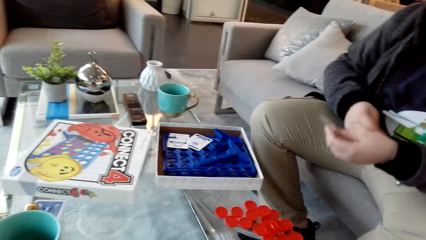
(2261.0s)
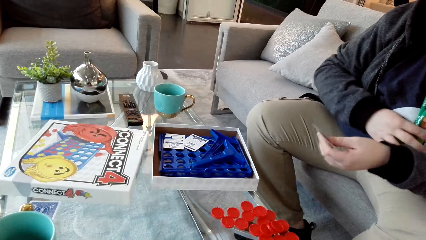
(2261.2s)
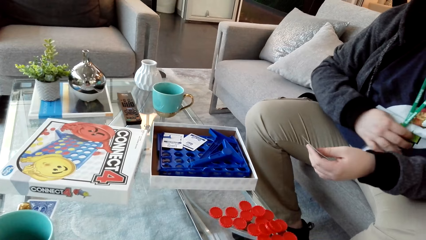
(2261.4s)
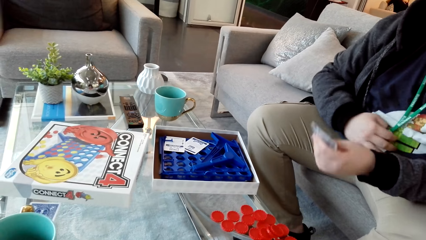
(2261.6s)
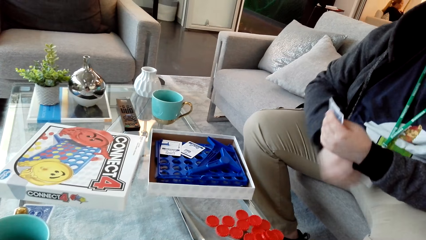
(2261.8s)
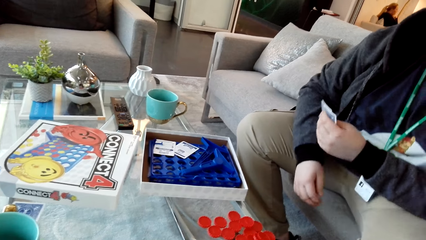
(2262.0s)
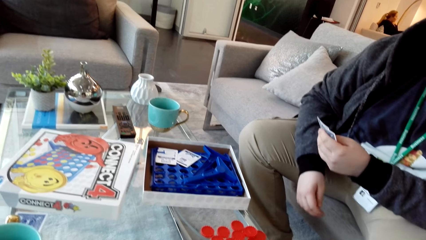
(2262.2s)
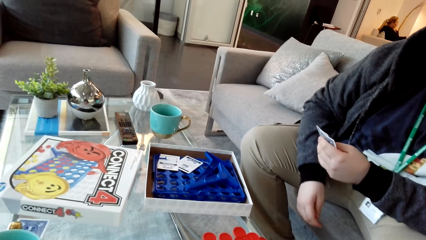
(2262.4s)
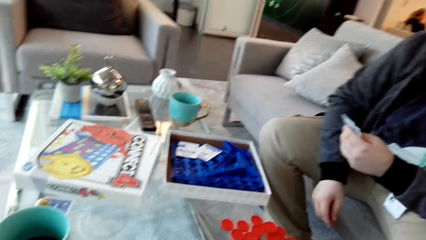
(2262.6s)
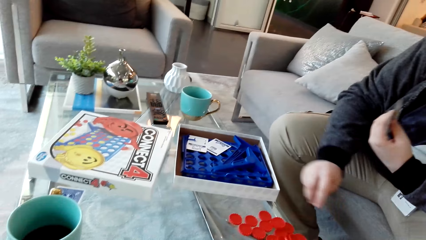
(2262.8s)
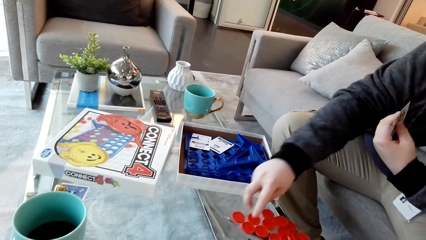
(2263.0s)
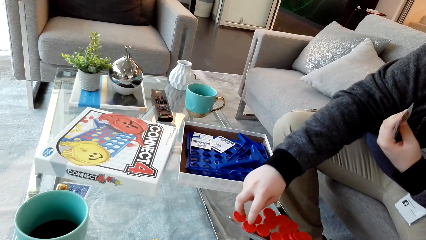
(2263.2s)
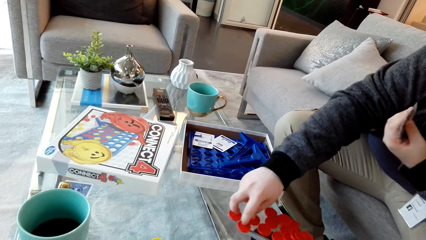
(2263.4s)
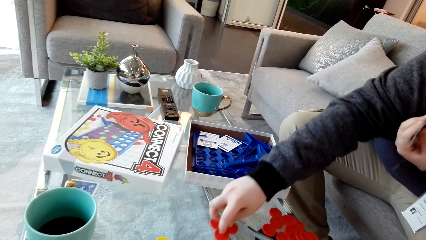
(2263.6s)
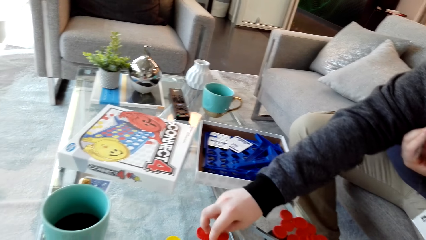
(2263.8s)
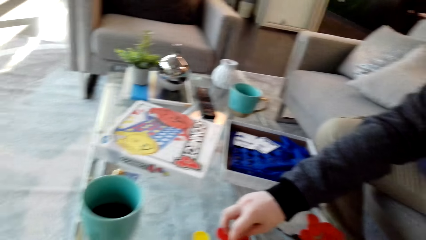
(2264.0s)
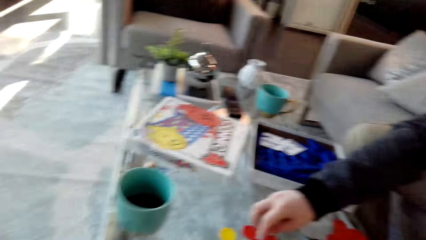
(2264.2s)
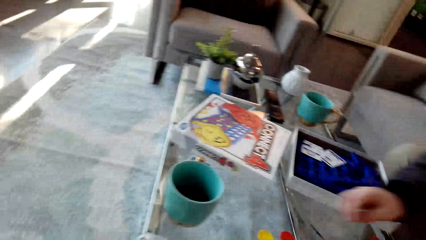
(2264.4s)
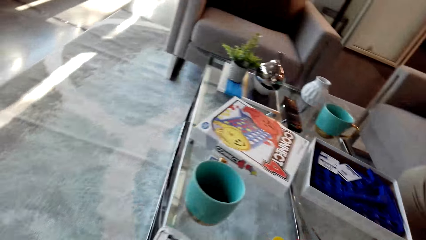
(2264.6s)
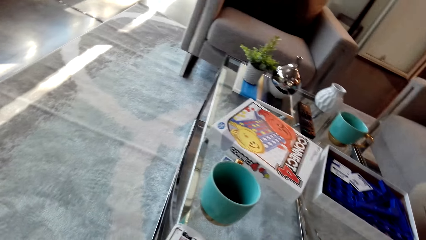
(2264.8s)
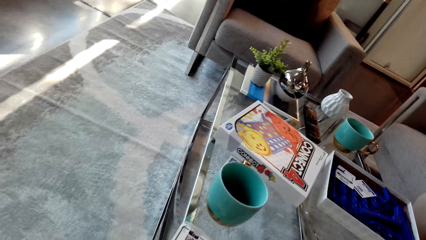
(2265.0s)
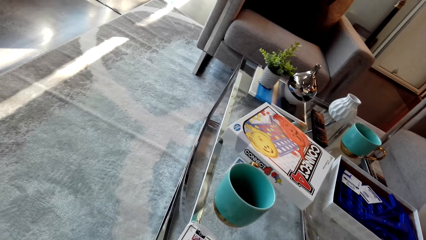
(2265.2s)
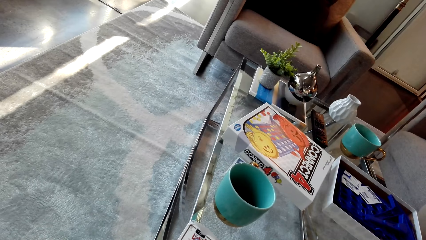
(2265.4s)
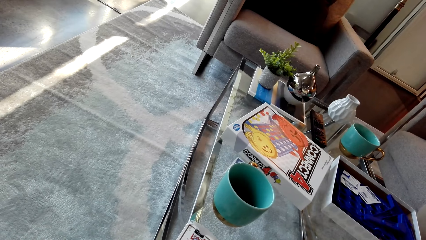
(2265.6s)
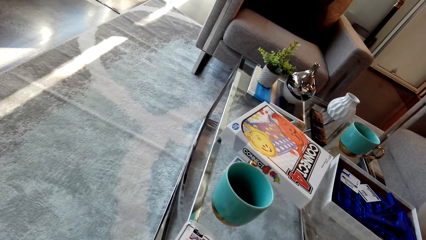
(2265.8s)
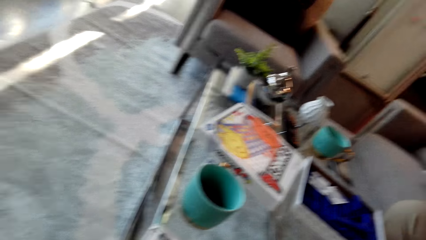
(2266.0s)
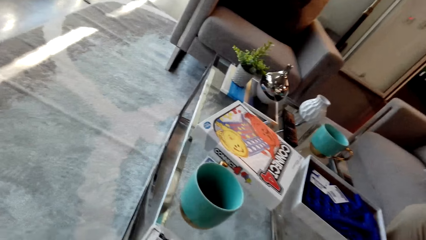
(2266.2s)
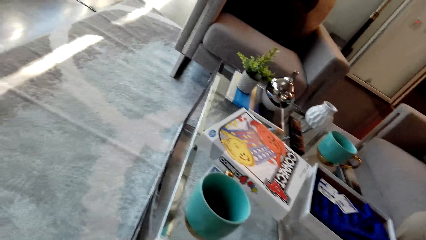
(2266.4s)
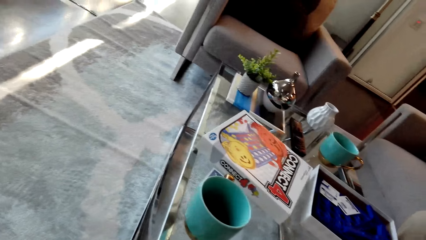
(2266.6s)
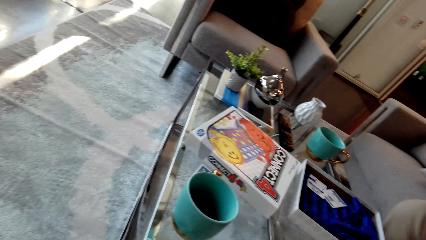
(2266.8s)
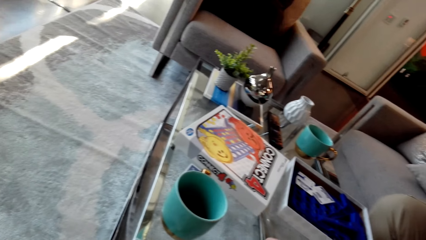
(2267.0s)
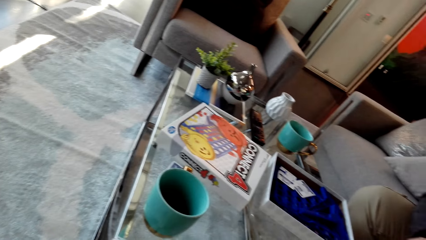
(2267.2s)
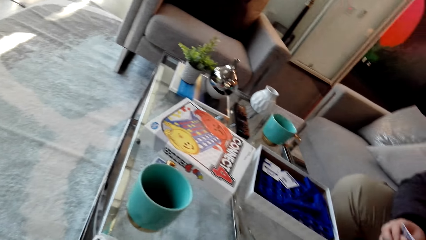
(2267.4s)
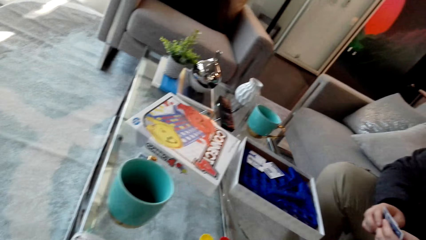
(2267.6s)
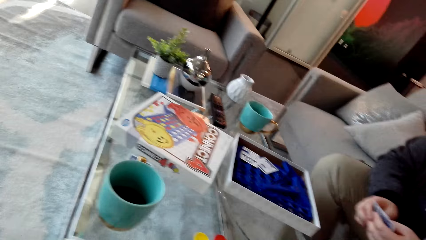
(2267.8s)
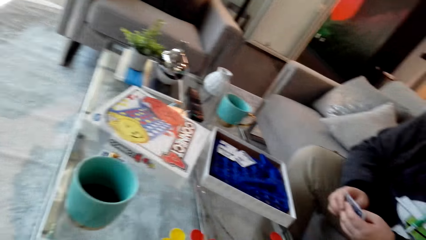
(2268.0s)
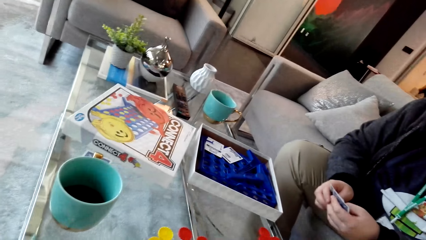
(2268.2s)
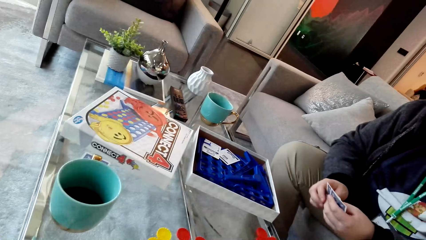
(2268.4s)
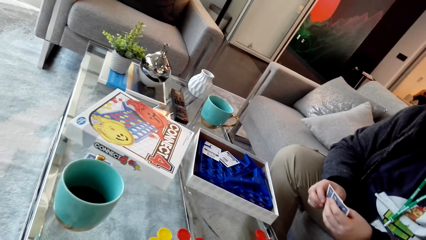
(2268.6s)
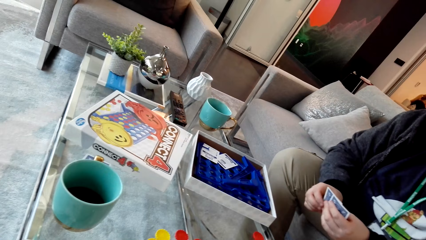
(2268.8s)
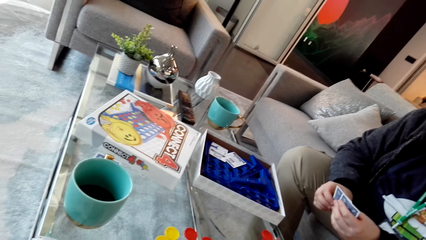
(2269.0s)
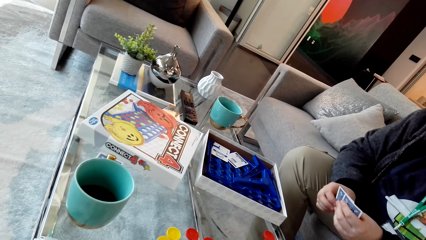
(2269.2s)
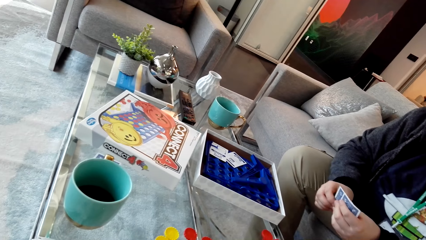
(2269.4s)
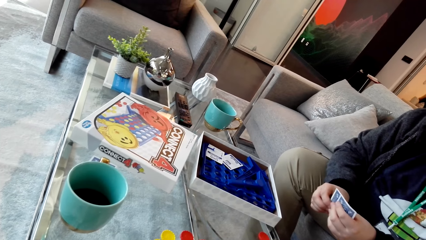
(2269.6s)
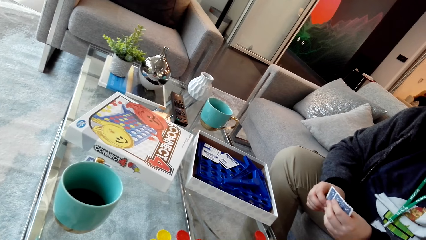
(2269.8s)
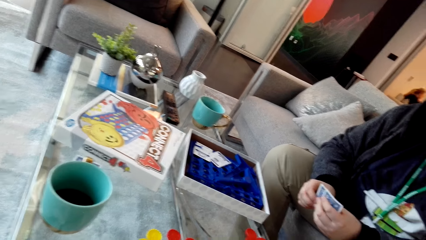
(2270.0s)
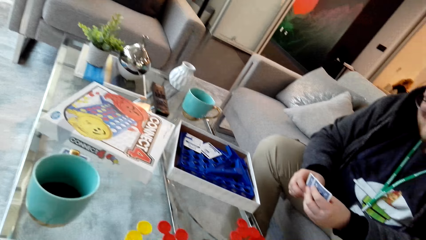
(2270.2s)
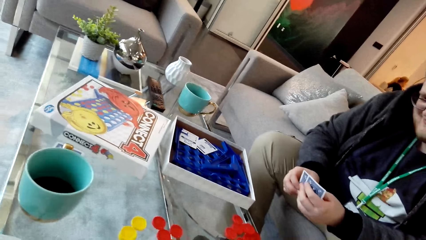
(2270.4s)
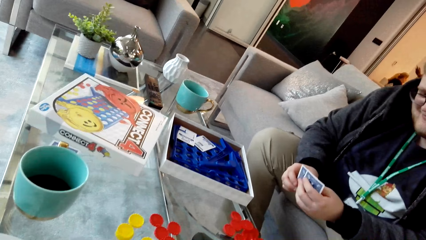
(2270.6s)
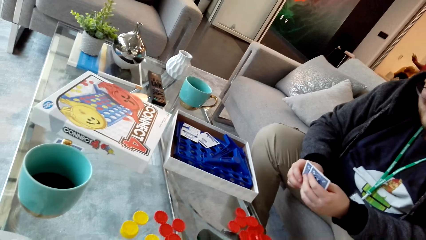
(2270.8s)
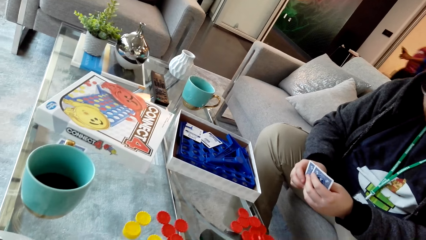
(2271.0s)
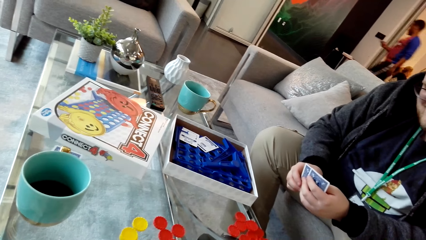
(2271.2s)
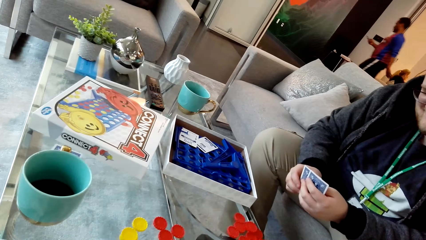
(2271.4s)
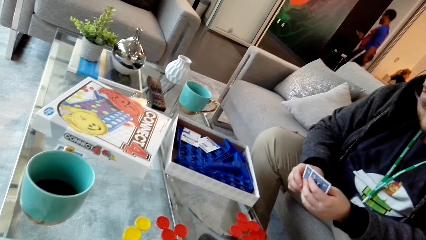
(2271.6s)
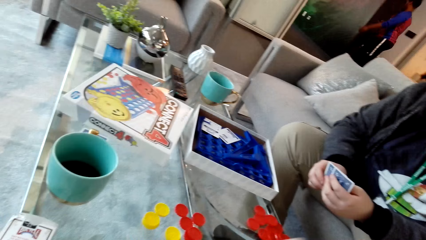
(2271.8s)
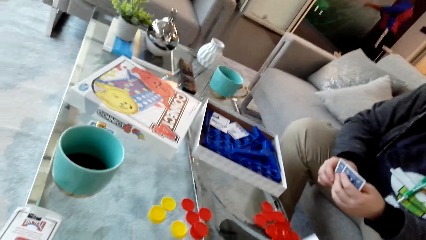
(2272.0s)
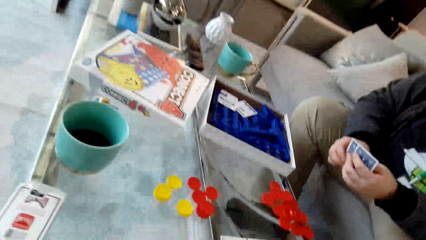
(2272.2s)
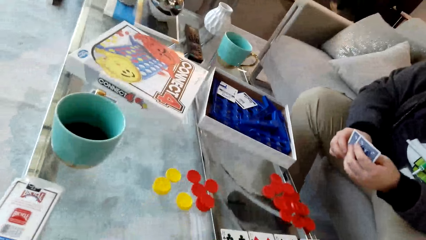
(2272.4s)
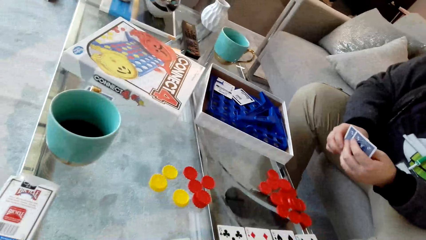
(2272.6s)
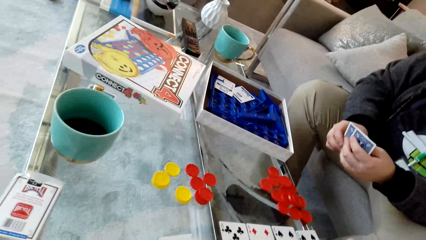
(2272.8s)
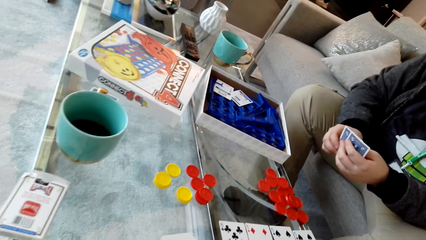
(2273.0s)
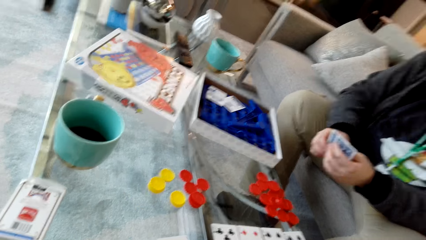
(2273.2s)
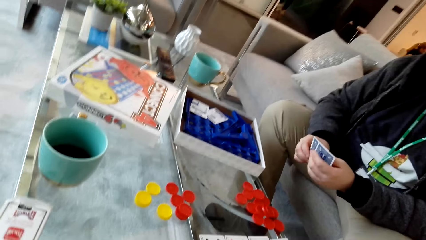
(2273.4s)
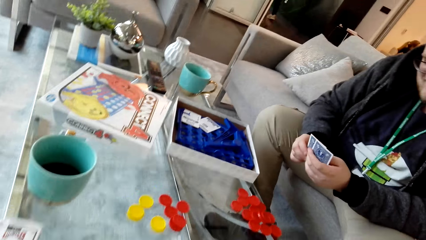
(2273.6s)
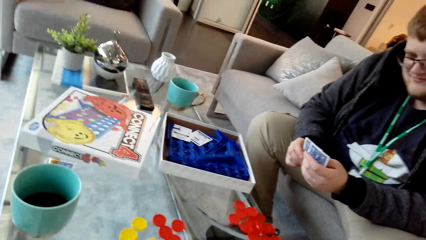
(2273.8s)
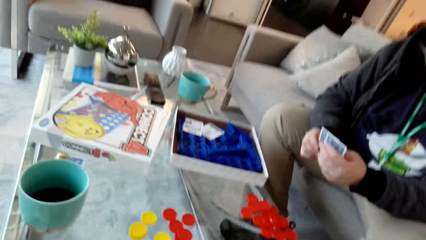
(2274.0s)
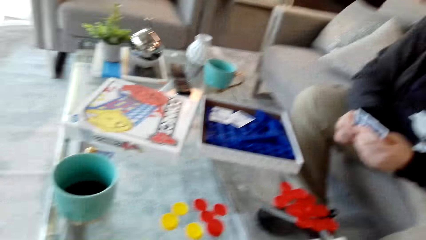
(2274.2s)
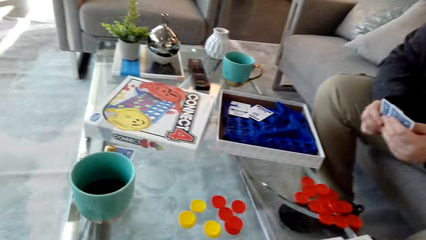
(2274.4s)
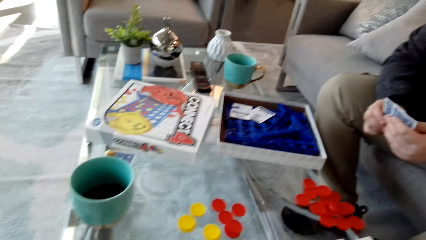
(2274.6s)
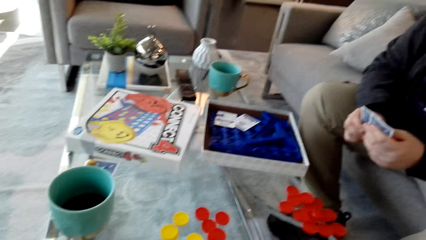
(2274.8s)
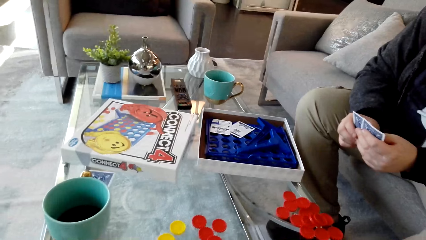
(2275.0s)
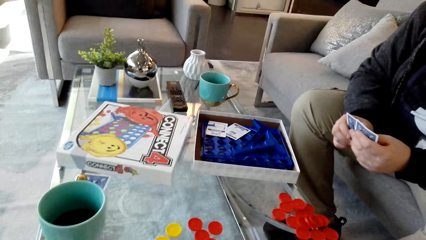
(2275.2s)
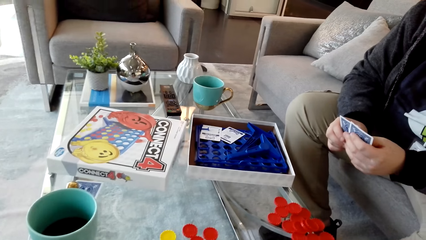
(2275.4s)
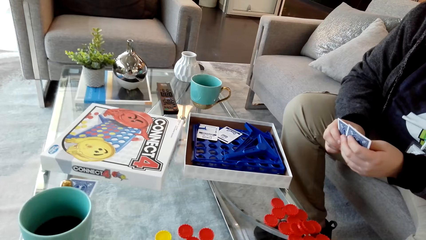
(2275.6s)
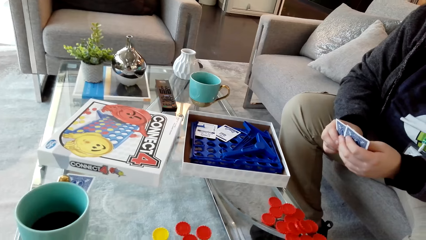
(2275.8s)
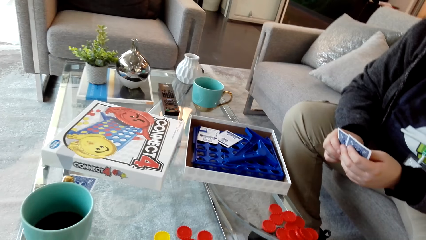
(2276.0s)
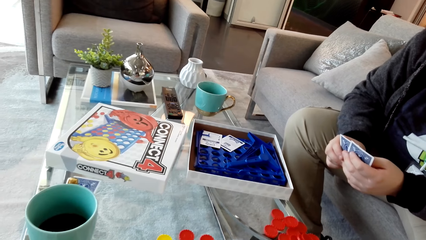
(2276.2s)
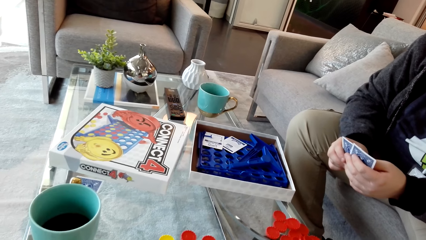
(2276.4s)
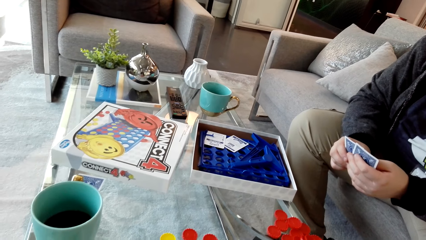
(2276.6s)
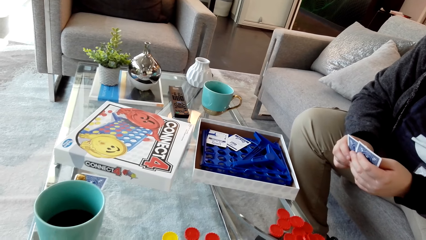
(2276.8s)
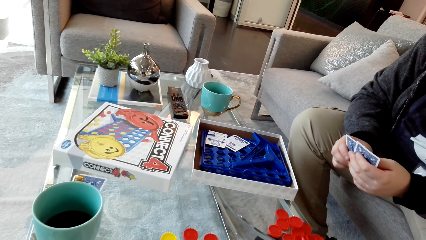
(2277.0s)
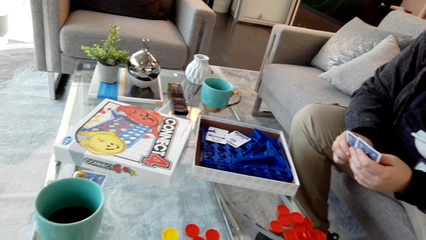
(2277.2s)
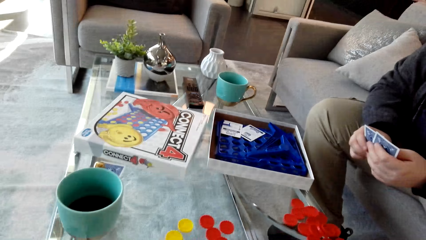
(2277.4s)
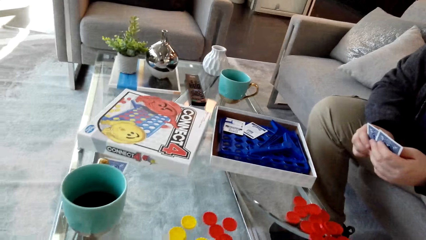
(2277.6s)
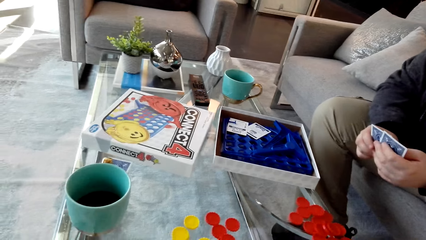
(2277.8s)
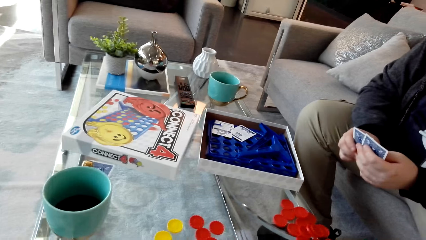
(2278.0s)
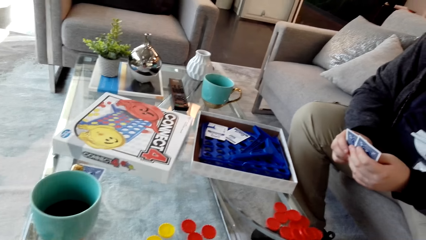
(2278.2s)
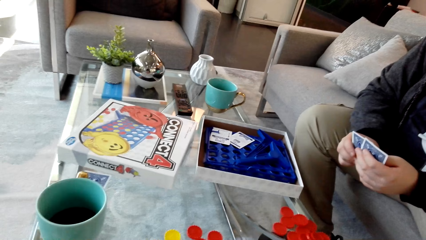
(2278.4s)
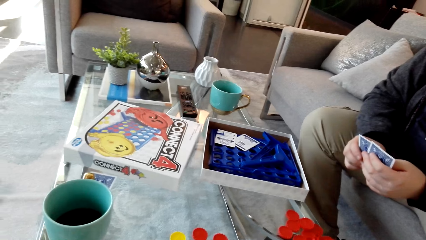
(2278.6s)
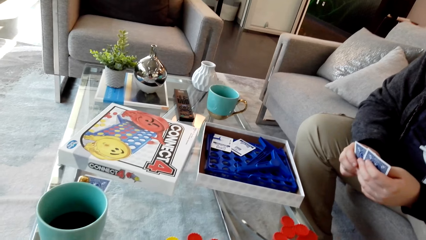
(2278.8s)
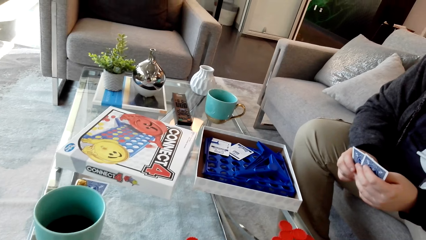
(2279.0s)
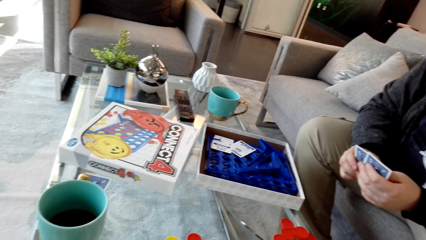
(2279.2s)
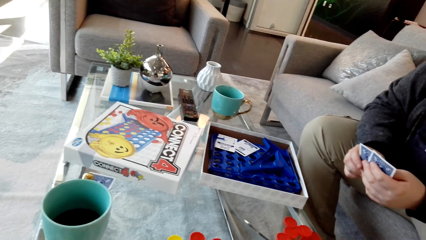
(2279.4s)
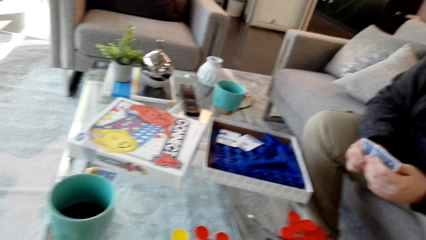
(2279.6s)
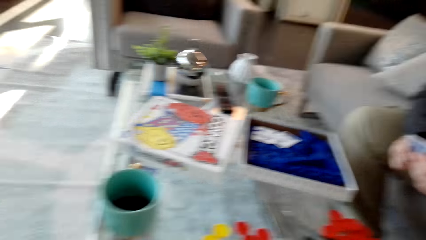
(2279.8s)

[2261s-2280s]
A man examines the cards. The man moves a bottle top, picks up the dice, and moves the dice. The camera wearer looks around and talks. Another man walks around. The camera wearer talks. The first man examines the cards.
